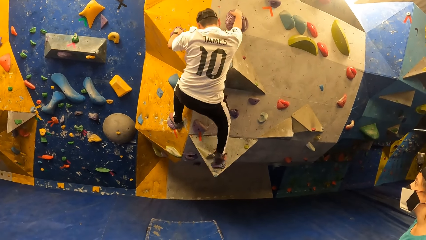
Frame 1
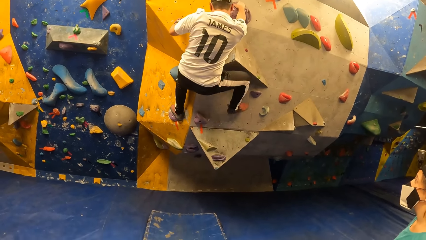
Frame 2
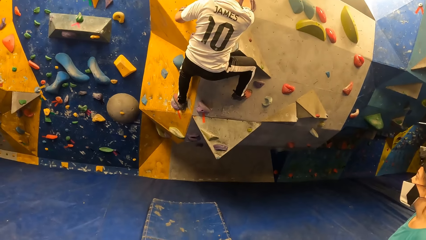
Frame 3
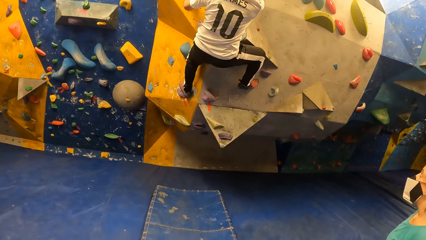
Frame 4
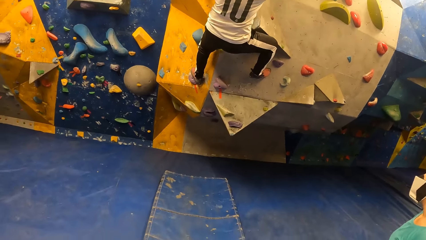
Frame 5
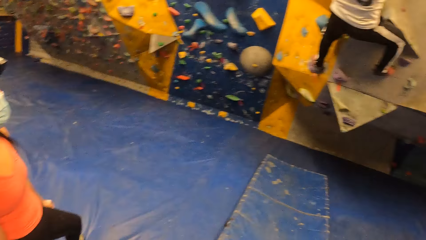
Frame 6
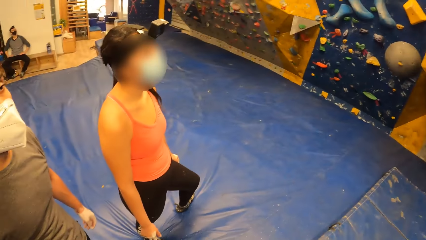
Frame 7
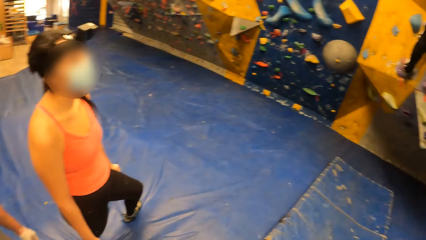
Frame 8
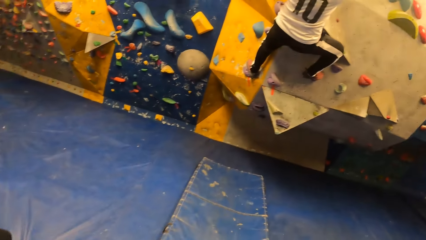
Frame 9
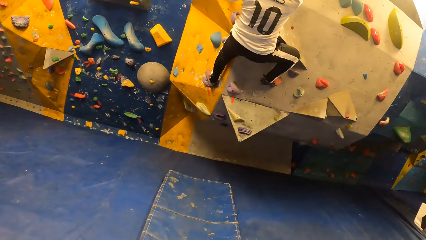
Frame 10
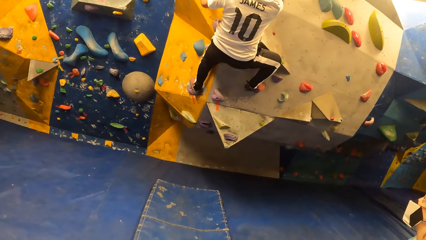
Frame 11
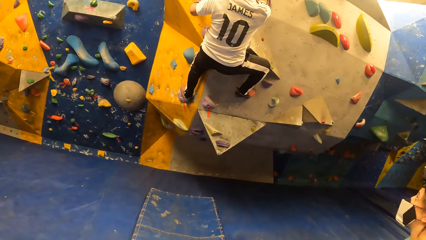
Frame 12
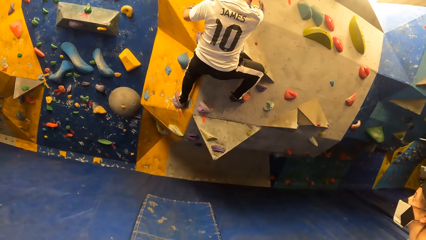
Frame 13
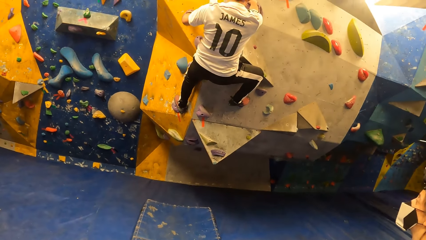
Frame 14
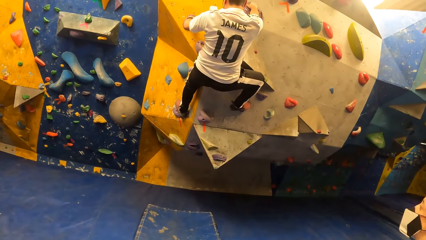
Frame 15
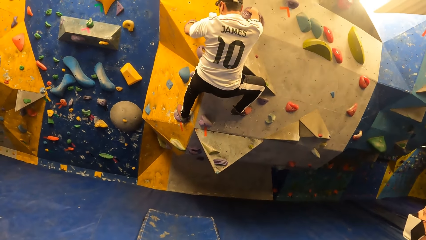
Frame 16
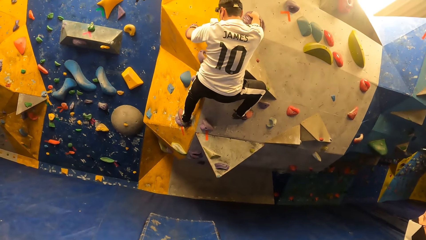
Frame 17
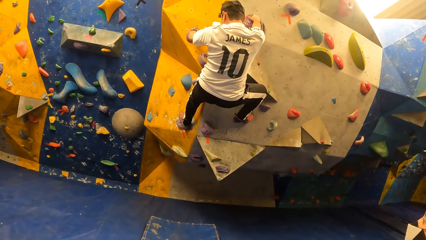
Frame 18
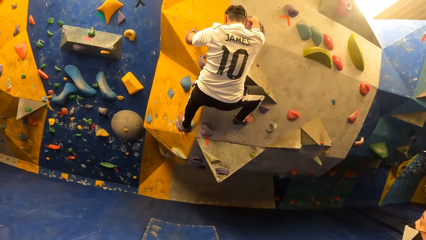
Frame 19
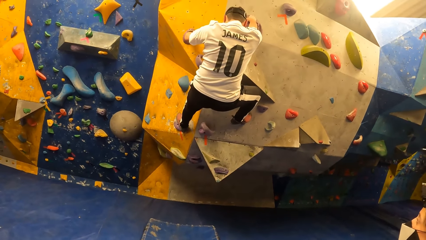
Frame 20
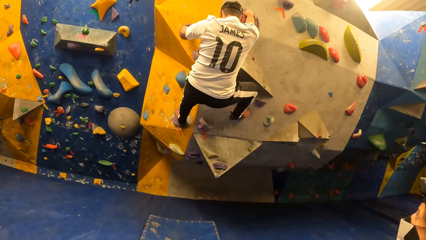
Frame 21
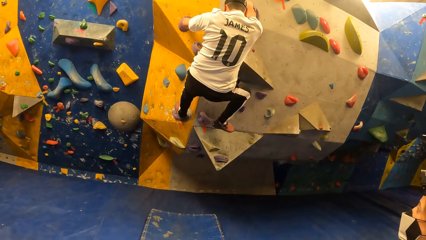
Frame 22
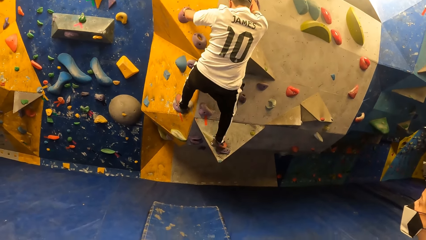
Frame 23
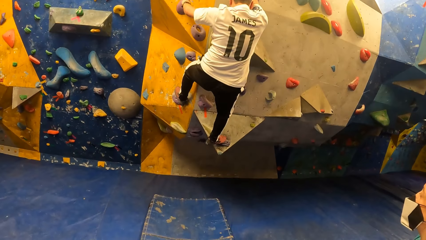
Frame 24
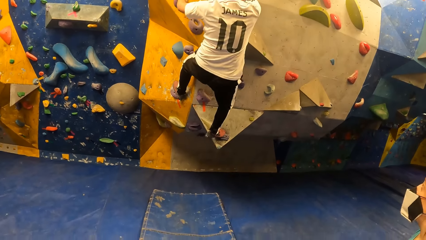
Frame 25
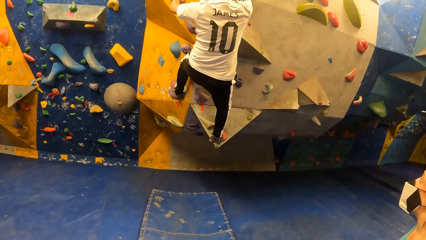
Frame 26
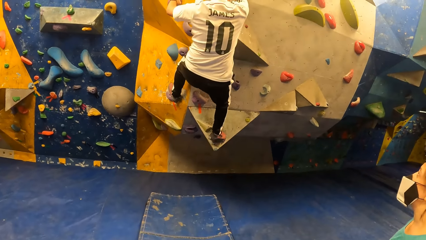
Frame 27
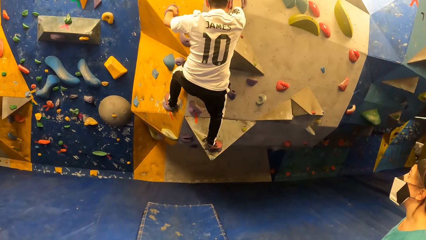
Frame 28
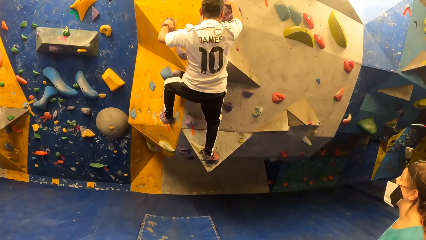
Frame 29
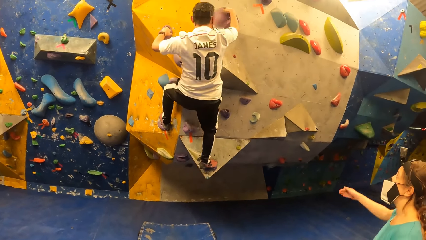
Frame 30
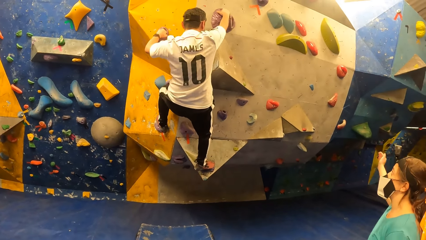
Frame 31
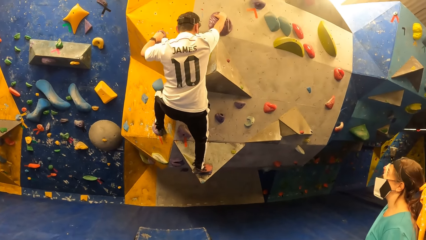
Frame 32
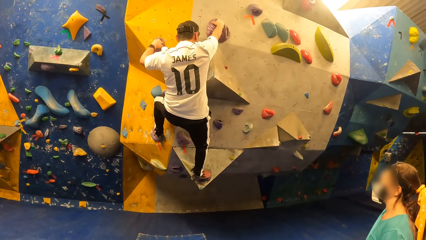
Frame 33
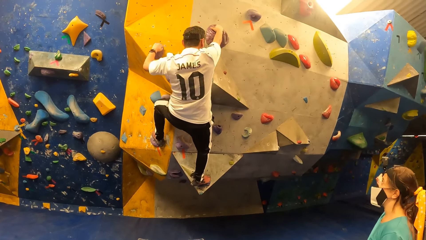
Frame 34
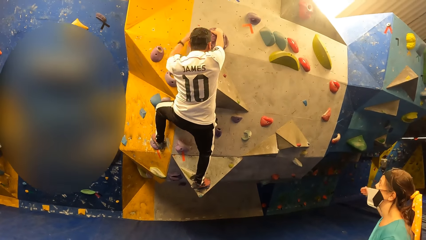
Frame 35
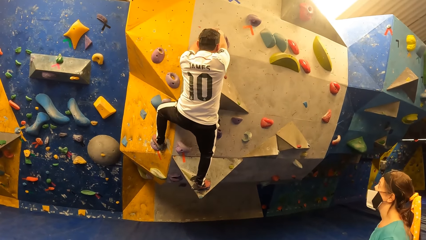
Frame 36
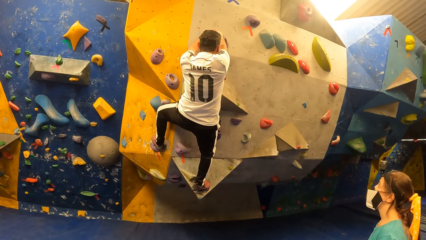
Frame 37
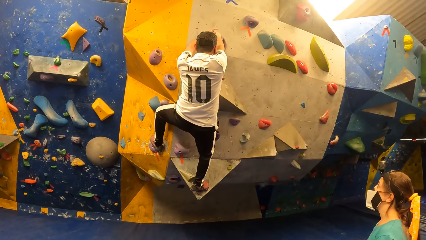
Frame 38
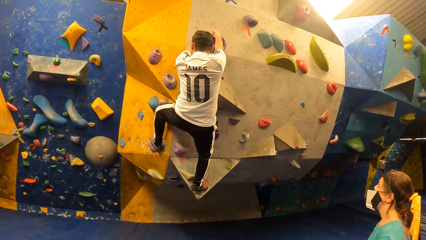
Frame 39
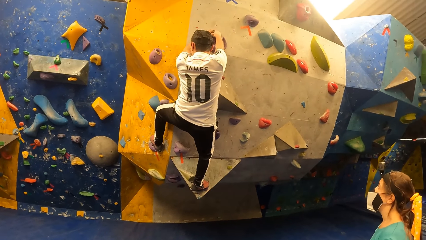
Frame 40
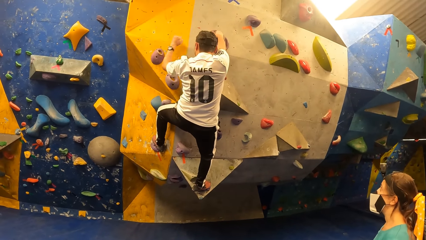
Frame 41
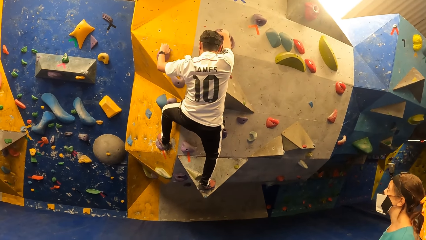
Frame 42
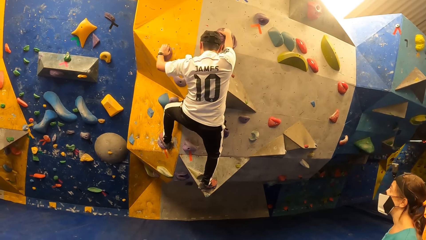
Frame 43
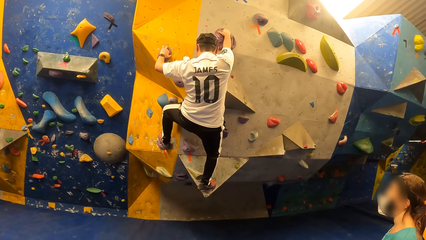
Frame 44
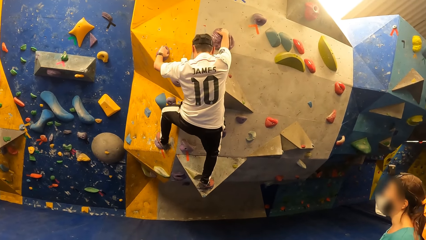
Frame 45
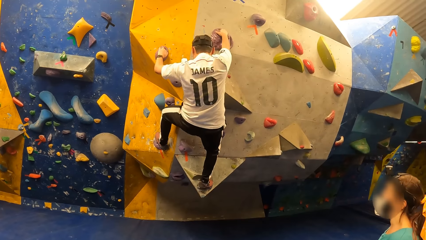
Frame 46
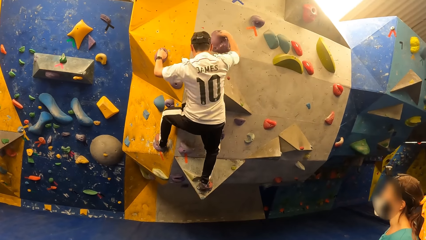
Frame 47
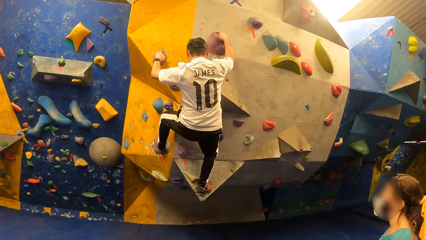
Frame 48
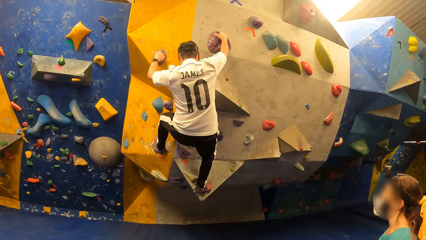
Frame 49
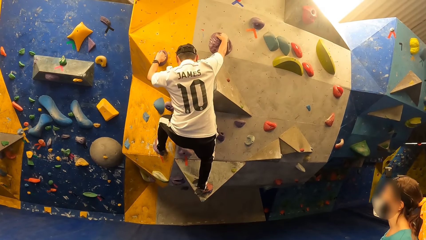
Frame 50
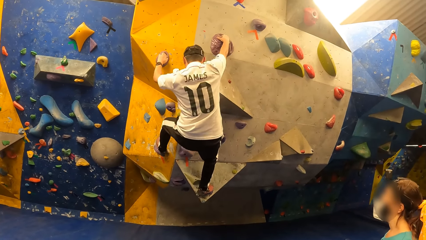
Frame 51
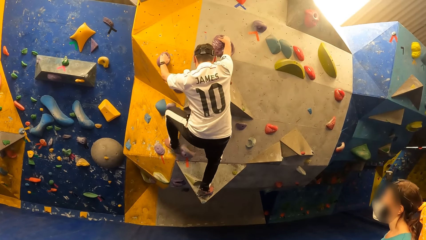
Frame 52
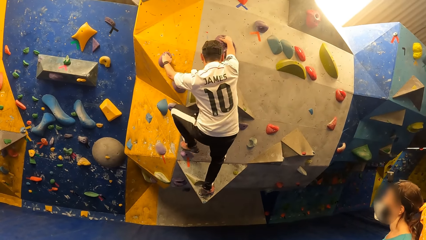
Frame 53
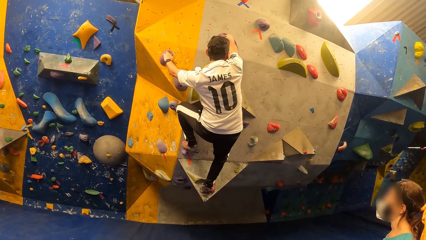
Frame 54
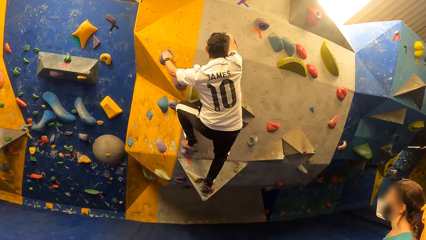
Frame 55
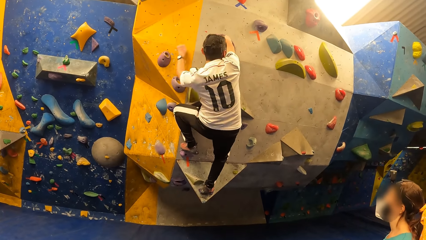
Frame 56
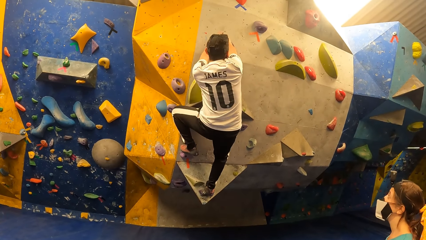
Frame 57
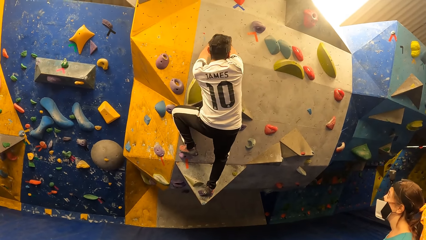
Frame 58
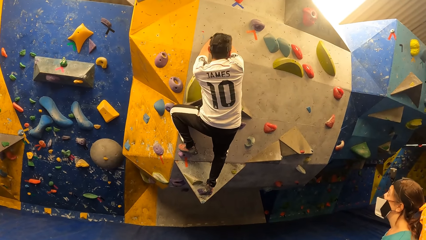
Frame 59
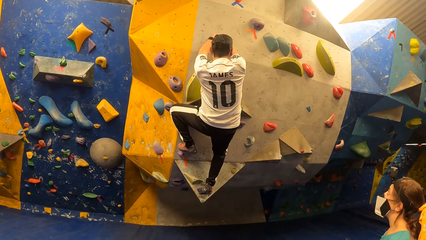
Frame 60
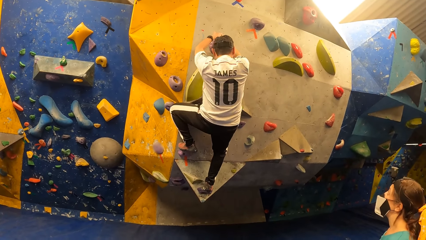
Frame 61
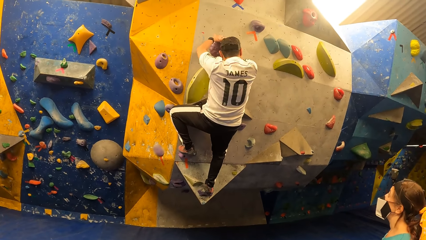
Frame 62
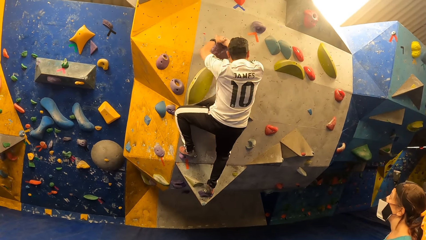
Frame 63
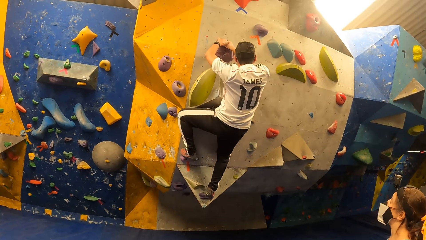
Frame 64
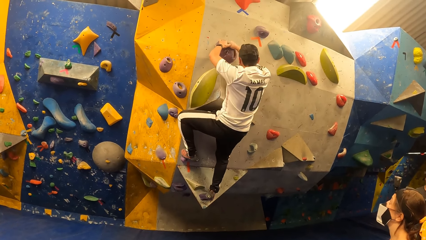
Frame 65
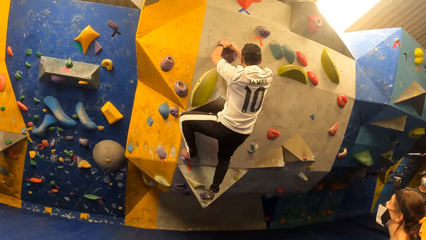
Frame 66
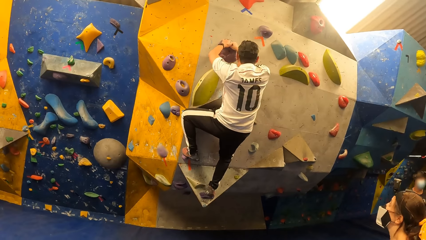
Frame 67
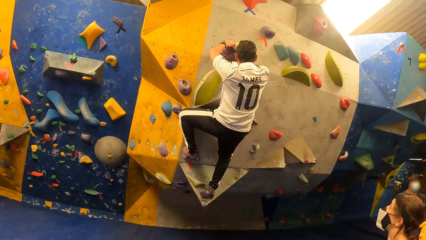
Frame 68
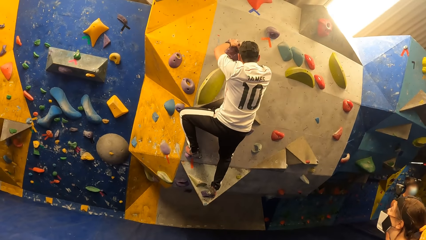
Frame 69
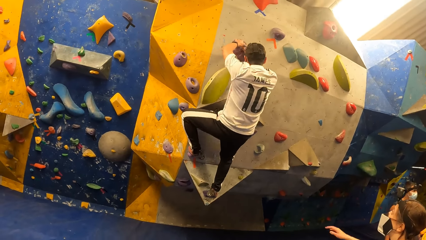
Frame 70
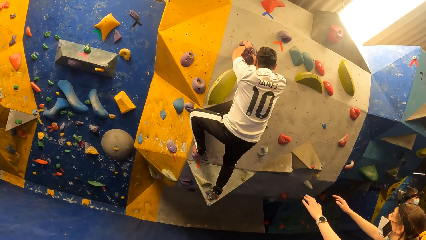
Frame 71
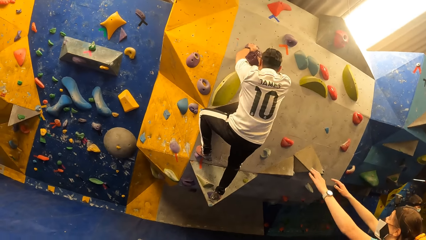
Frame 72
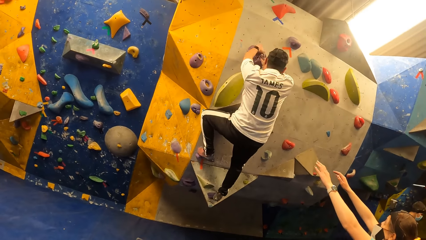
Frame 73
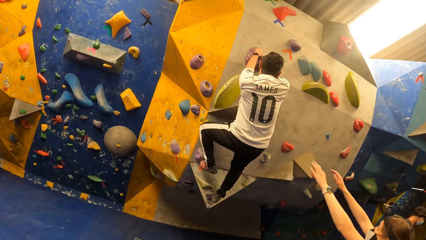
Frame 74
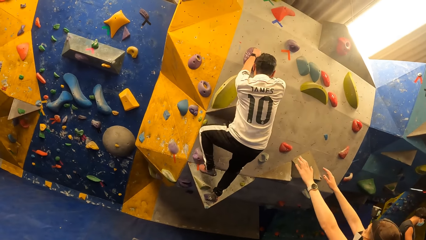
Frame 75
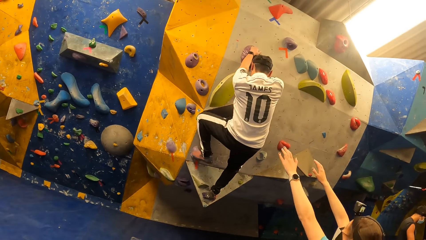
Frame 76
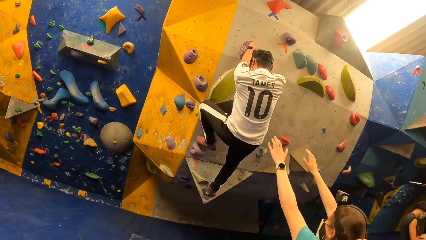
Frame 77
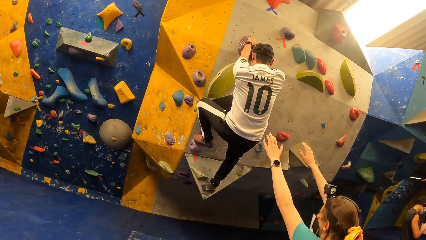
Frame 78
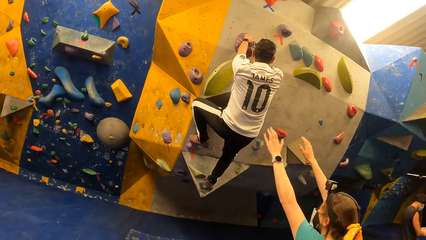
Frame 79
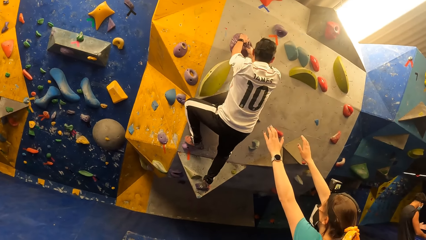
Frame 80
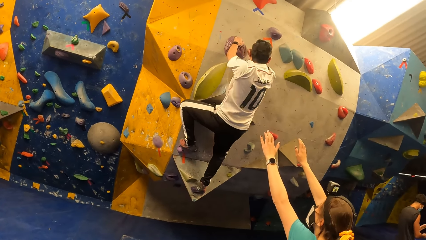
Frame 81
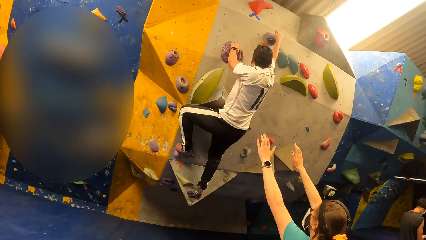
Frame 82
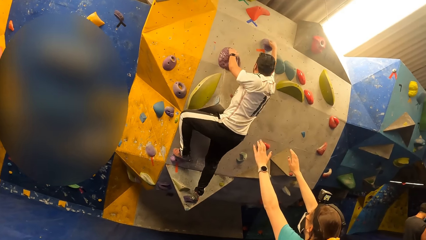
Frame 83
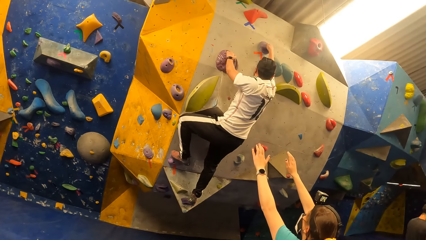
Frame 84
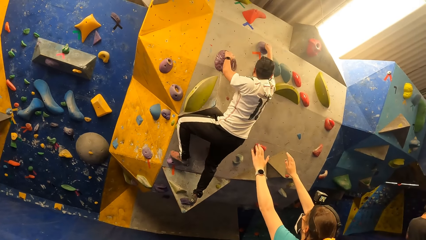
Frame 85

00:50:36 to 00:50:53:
The camera wearer looks around a room. A man climbs on a wall. A lady interacts with the man. The man climbs on the wall.
